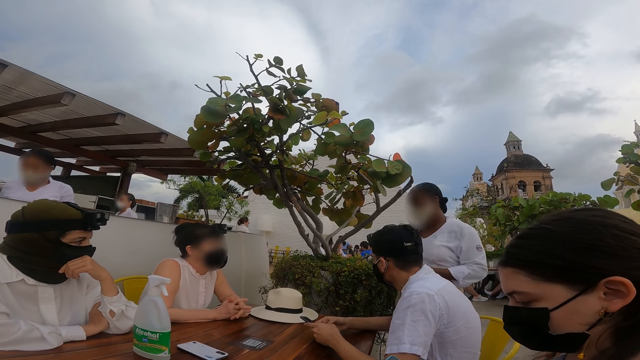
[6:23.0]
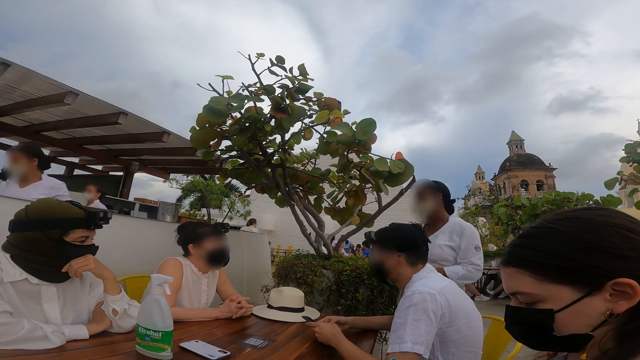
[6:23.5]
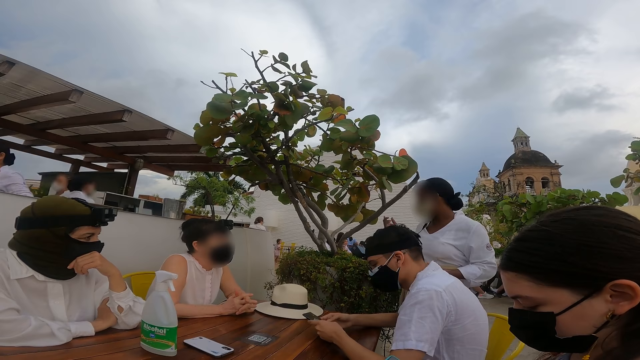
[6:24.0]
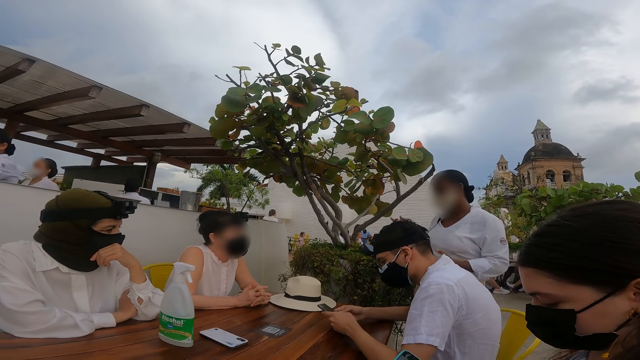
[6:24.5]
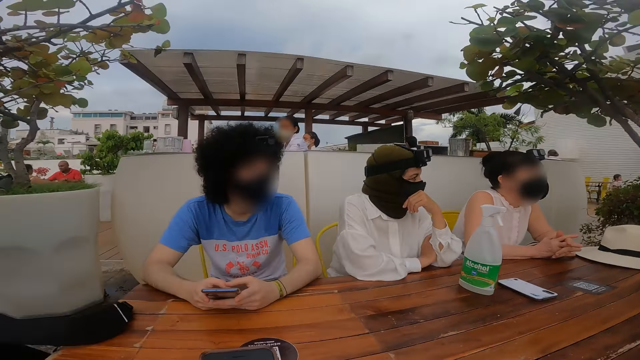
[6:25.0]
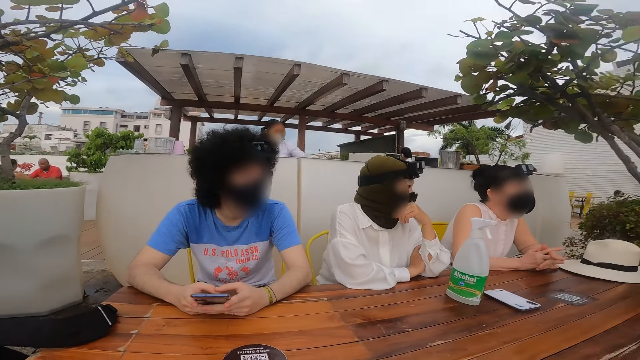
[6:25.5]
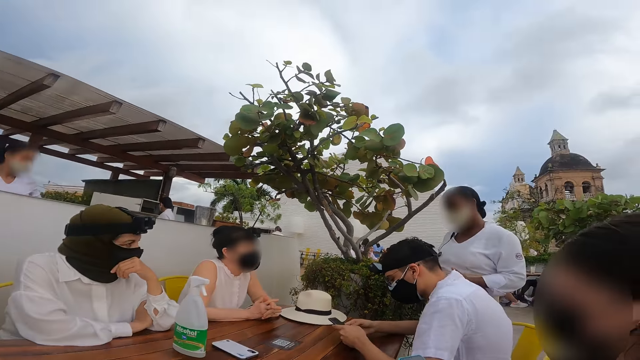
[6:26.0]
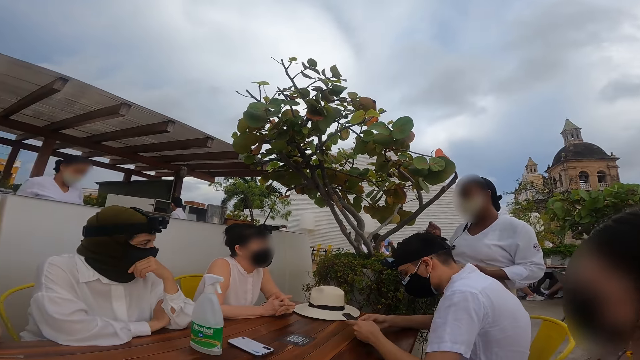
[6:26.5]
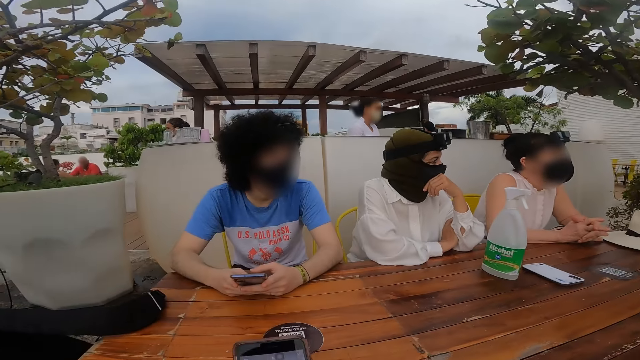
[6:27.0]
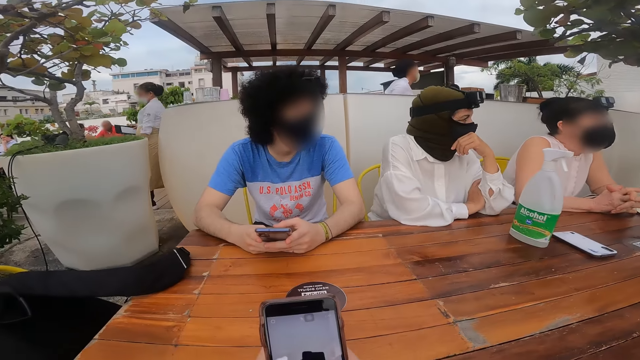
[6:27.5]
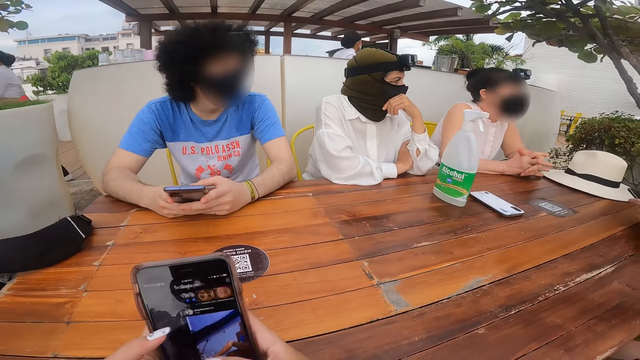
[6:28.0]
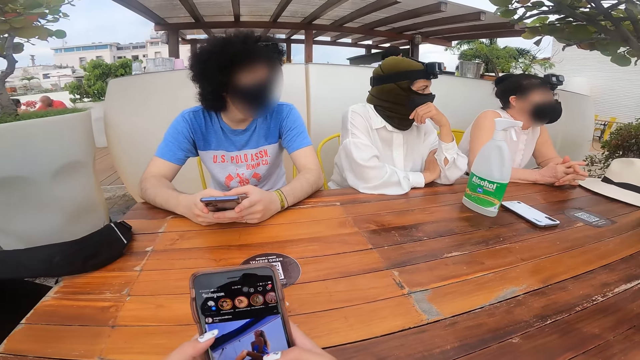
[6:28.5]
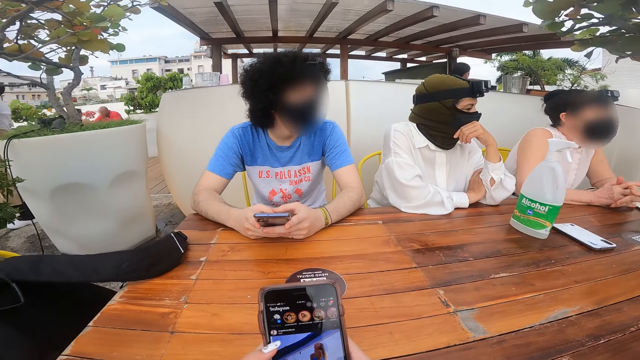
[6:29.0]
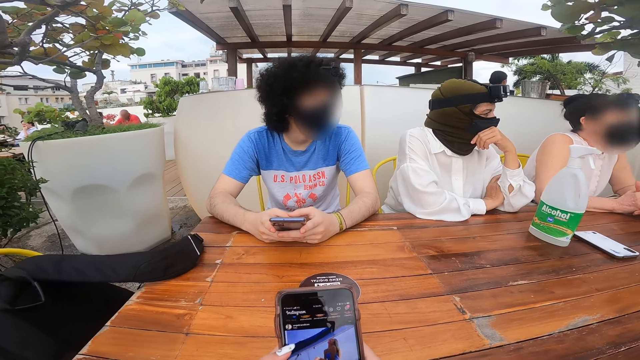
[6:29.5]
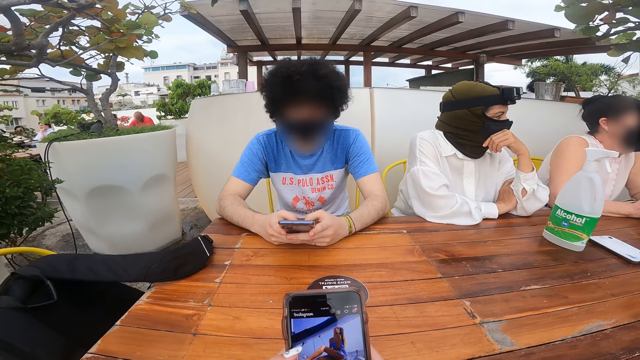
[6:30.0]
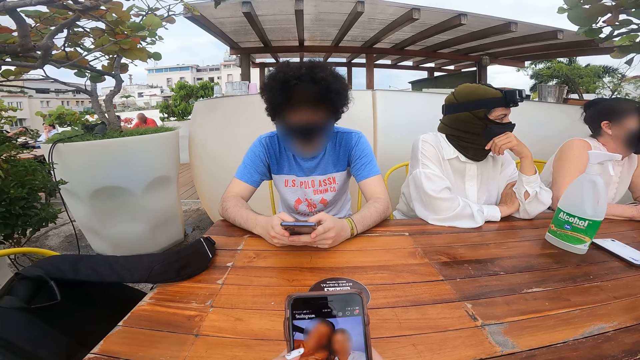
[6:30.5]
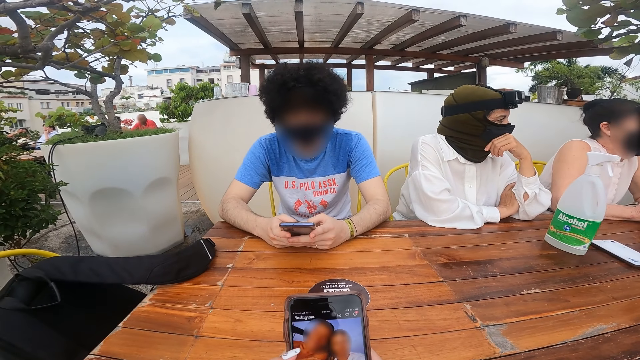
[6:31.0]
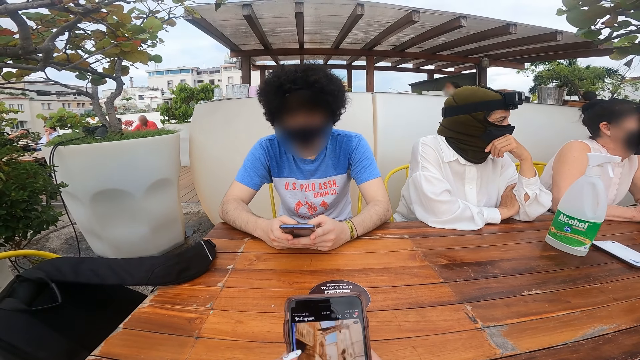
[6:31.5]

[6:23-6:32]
The camera wearer operates a phone.

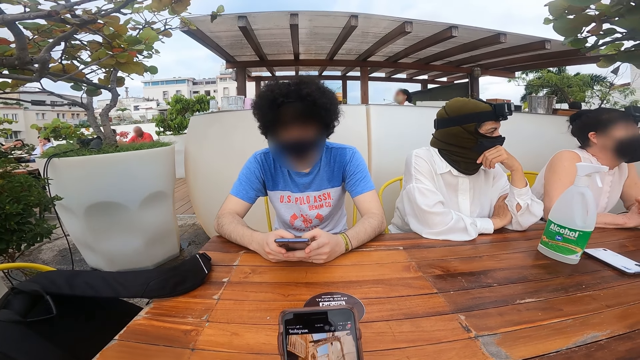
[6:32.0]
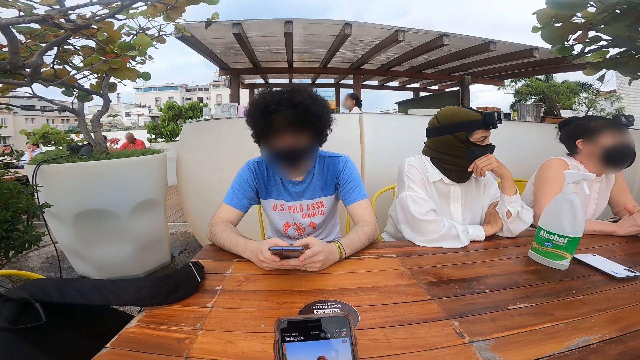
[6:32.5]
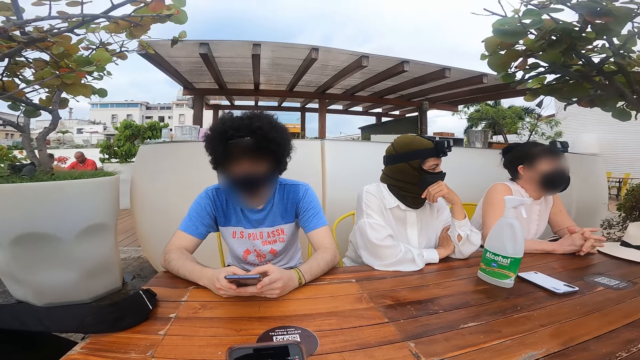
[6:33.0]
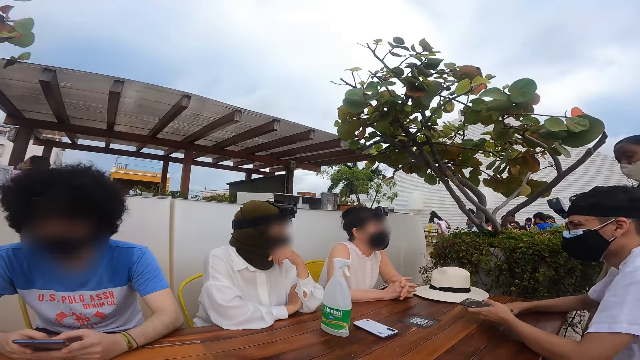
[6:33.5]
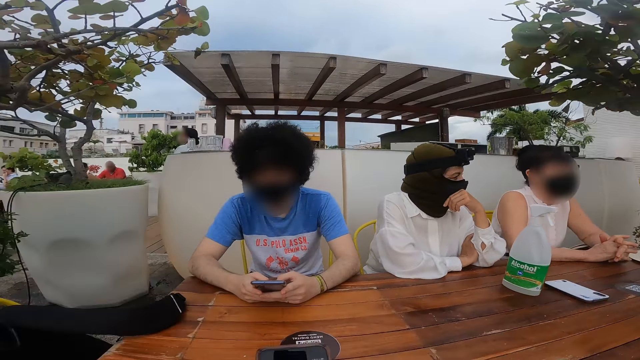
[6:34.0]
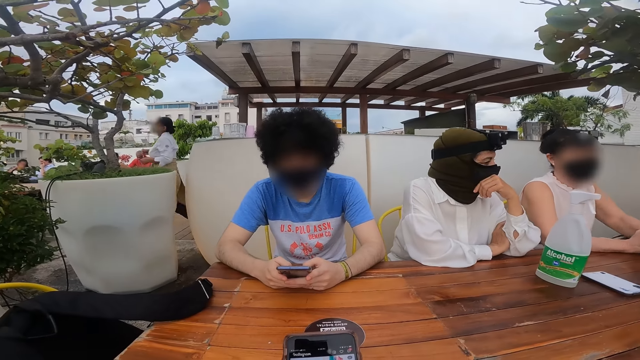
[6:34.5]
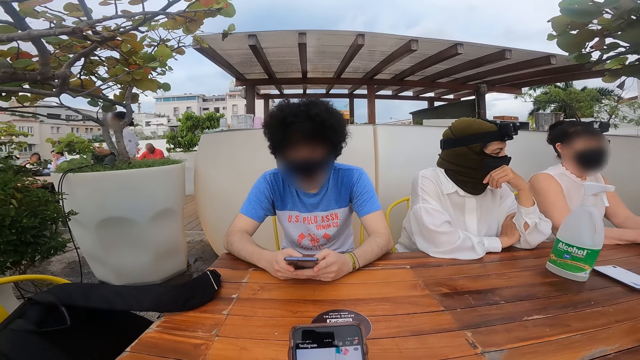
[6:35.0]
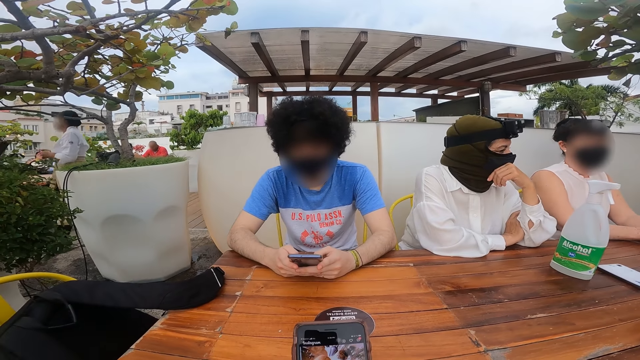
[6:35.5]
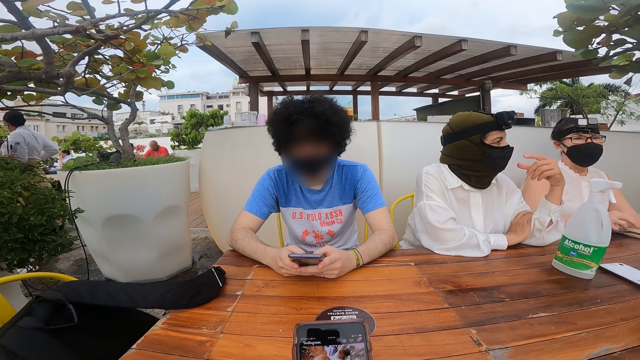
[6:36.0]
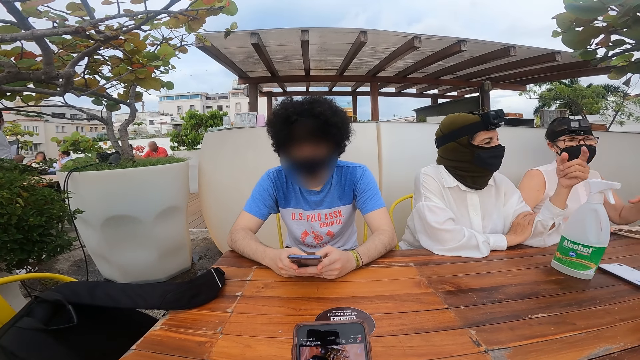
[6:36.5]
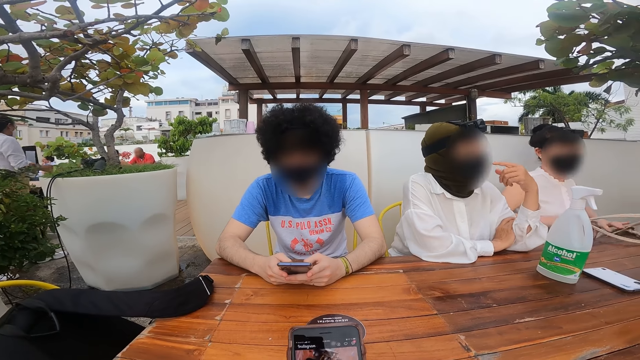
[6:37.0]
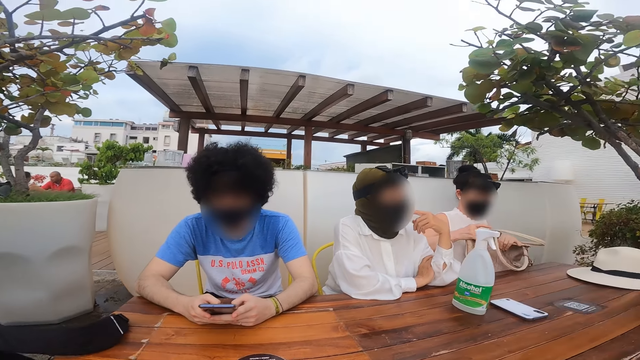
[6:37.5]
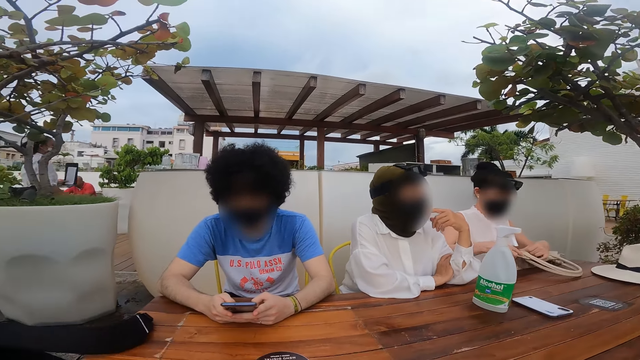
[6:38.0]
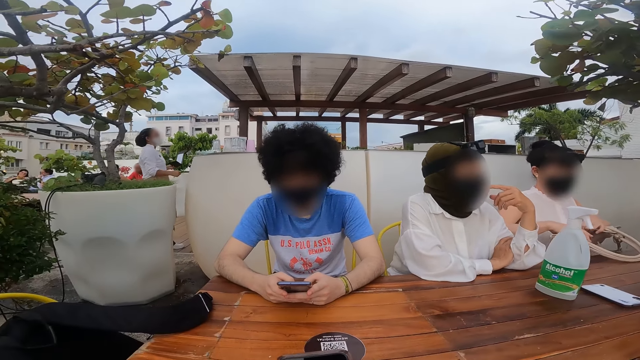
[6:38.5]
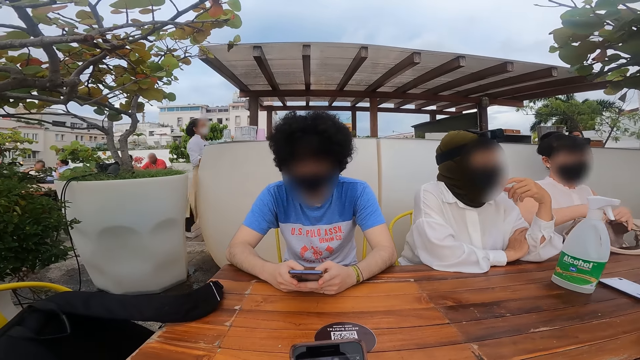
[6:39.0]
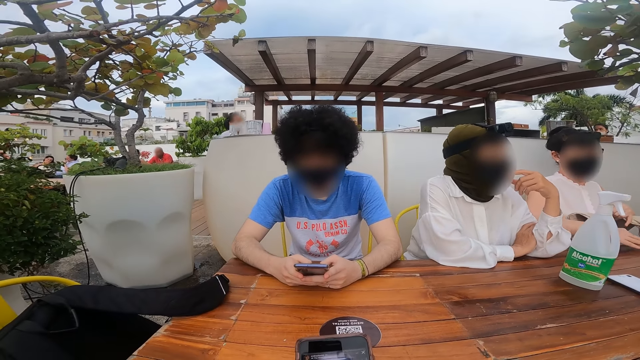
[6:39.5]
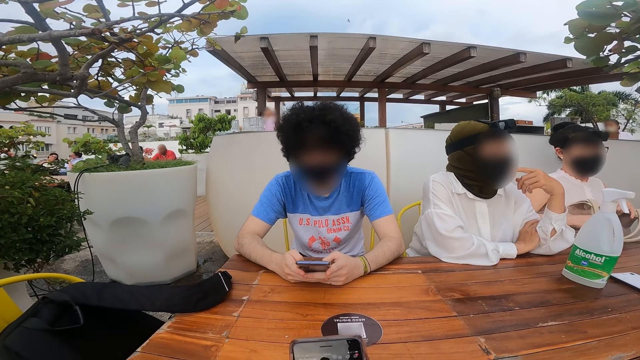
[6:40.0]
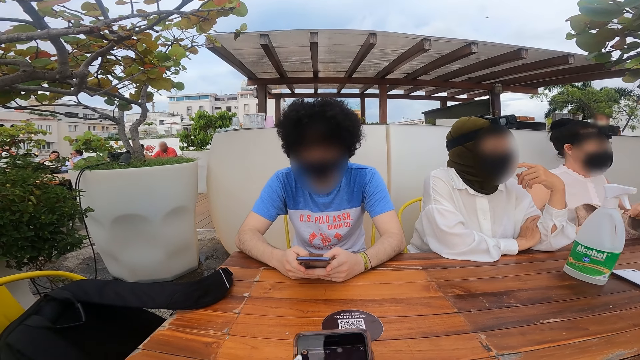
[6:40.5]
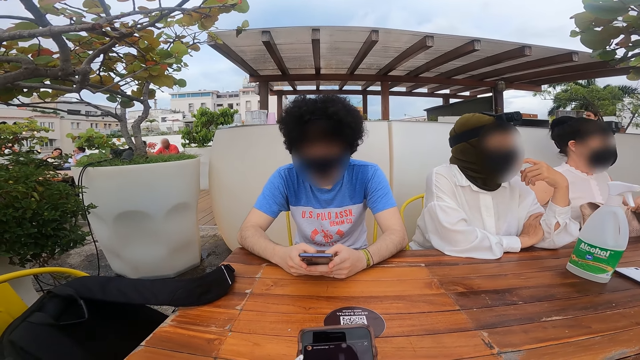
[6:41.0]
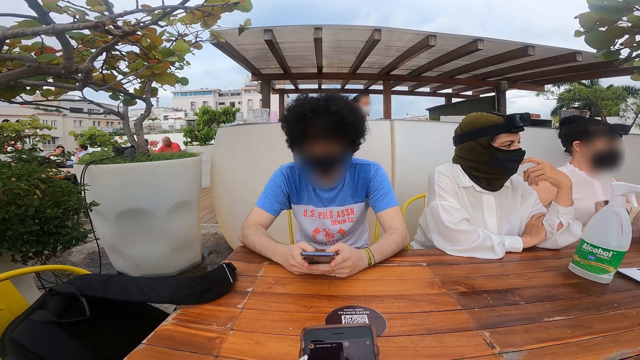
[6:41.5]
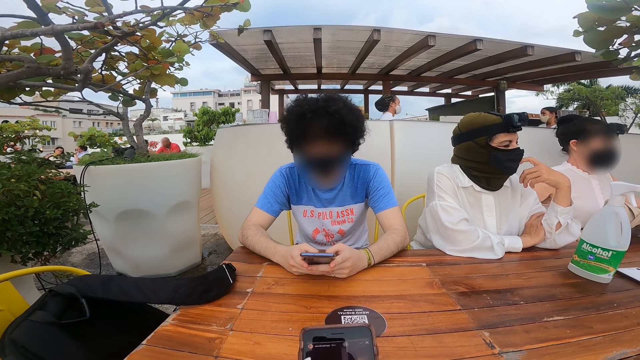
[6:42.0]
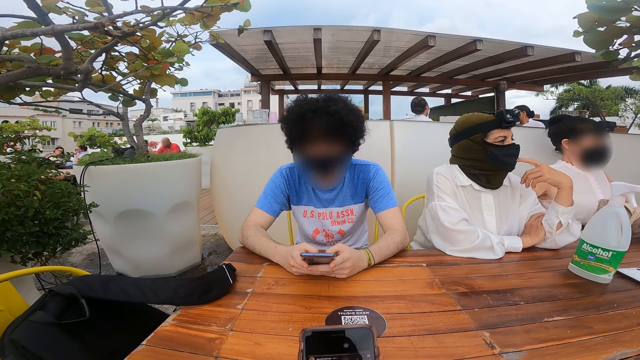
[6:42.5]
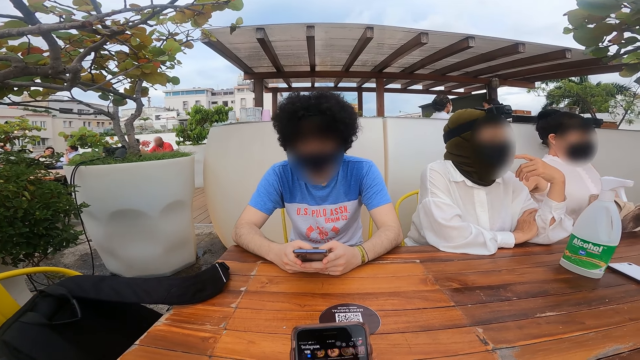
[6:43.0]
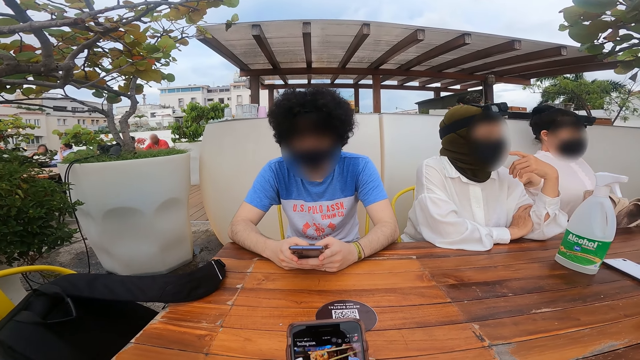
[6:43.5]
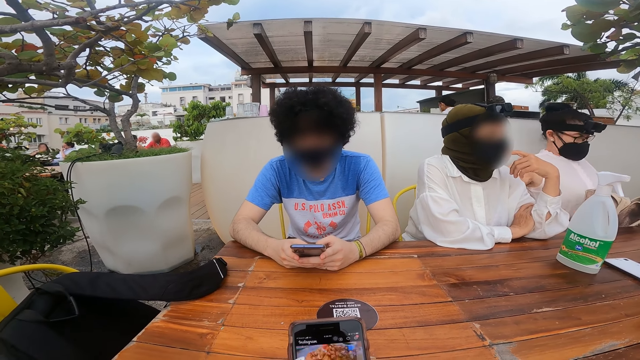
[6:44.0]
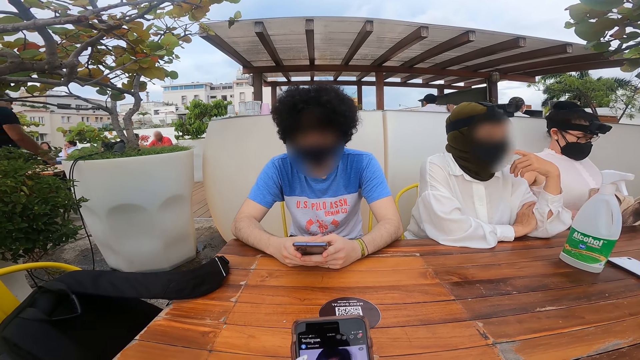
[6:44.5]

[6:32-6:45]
The camera wearer looks around. They operate the phone. They look around. They operate the phone.
